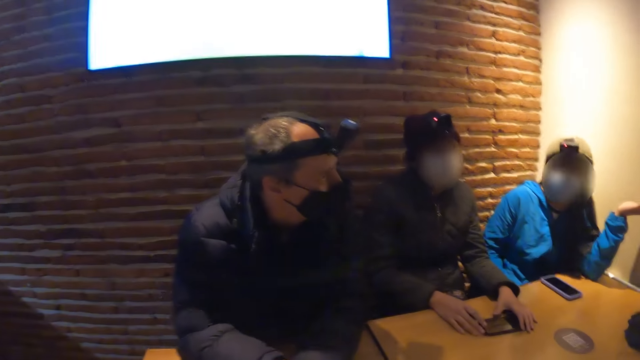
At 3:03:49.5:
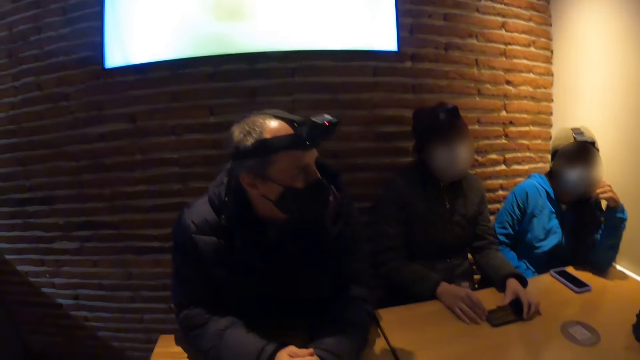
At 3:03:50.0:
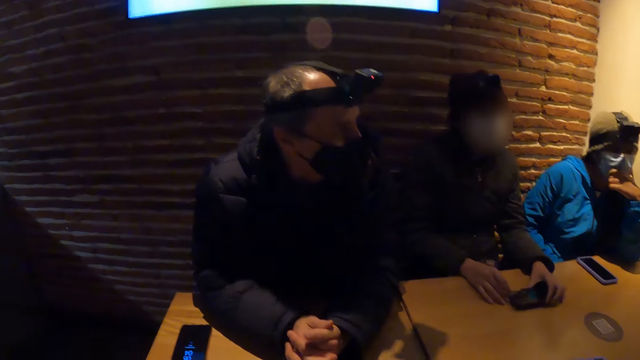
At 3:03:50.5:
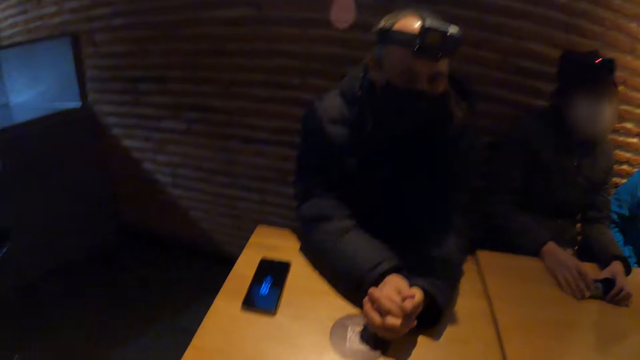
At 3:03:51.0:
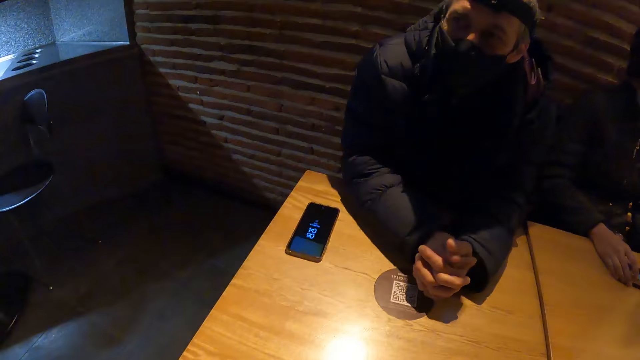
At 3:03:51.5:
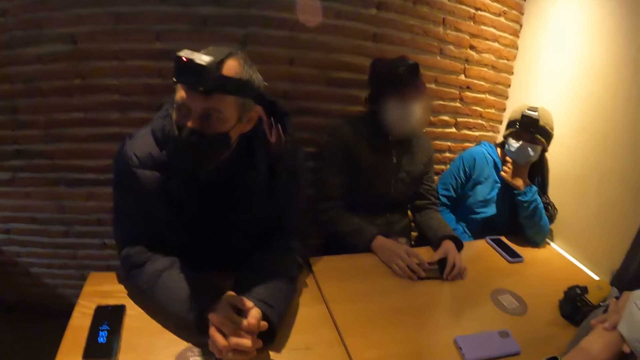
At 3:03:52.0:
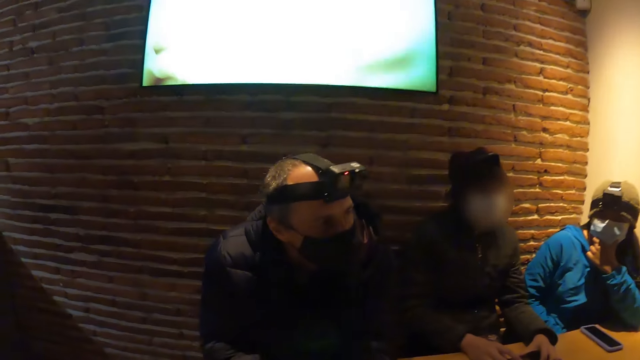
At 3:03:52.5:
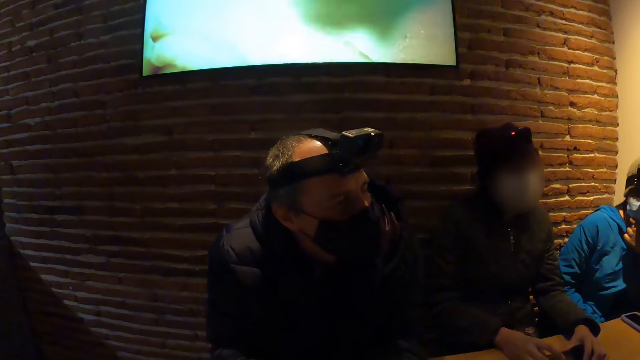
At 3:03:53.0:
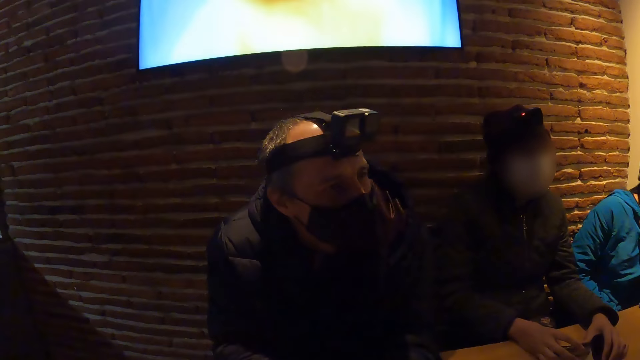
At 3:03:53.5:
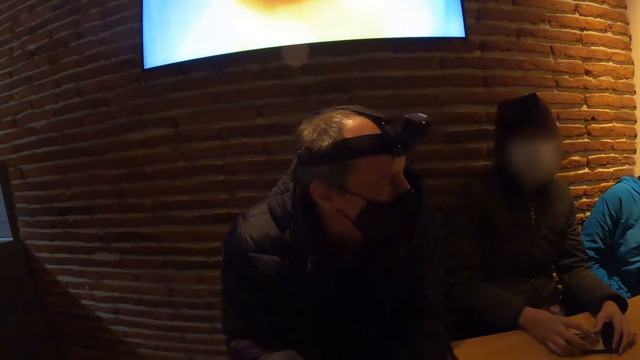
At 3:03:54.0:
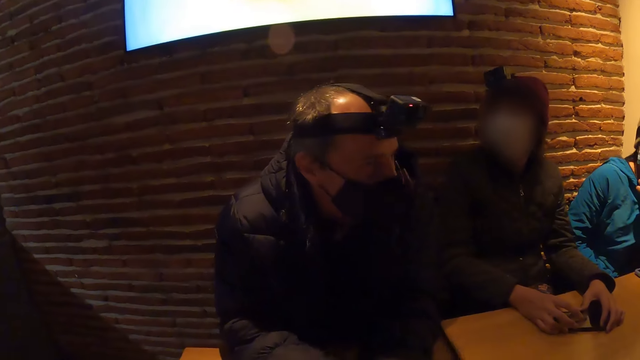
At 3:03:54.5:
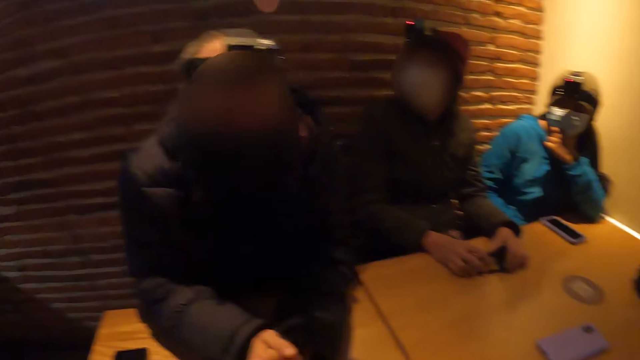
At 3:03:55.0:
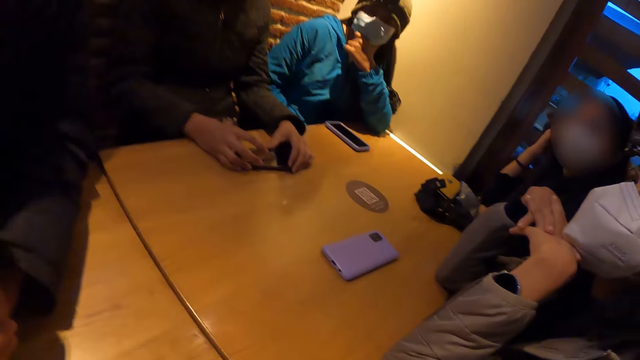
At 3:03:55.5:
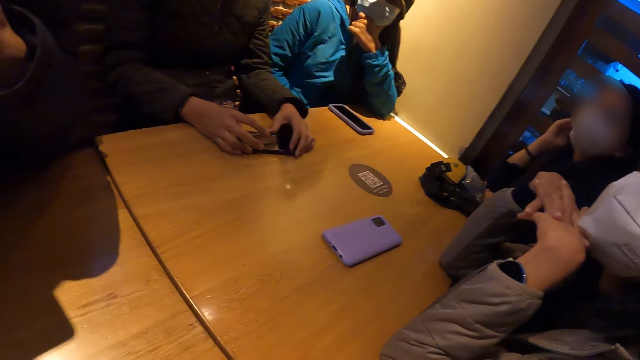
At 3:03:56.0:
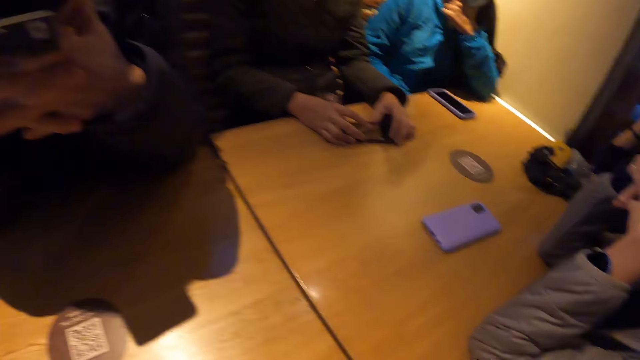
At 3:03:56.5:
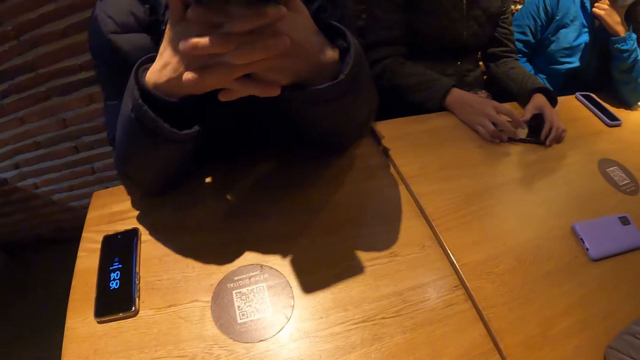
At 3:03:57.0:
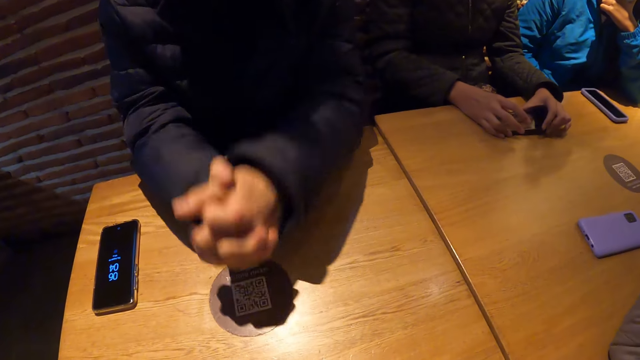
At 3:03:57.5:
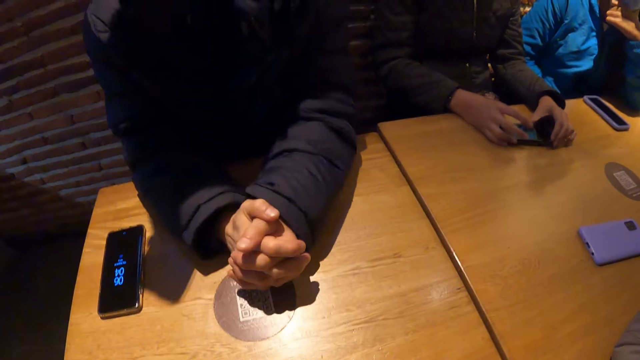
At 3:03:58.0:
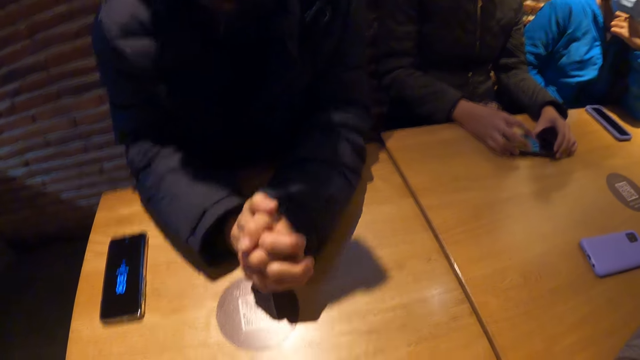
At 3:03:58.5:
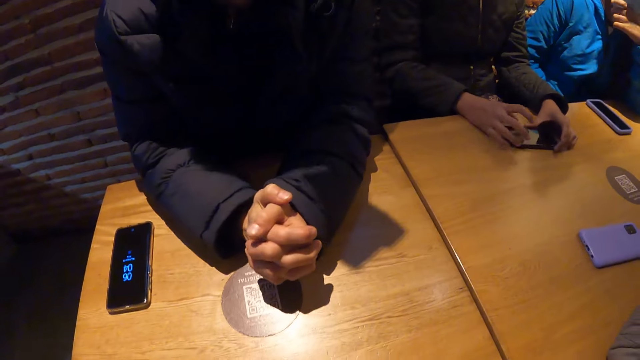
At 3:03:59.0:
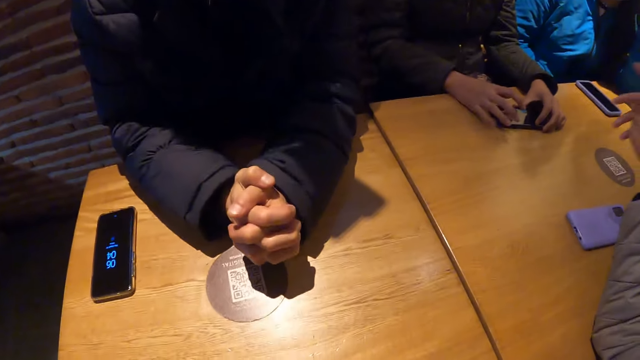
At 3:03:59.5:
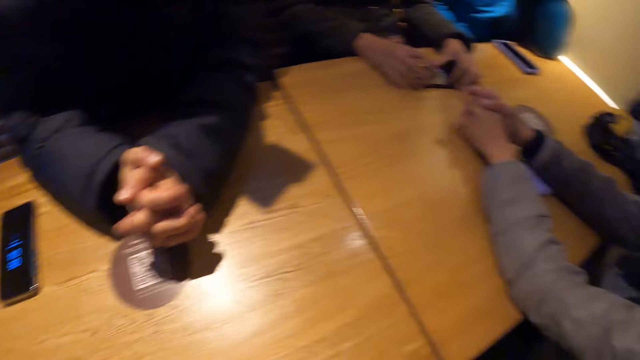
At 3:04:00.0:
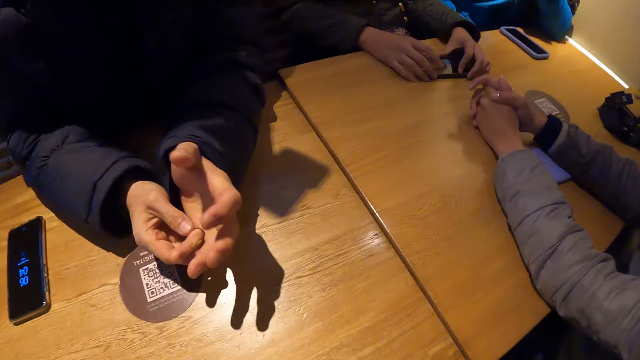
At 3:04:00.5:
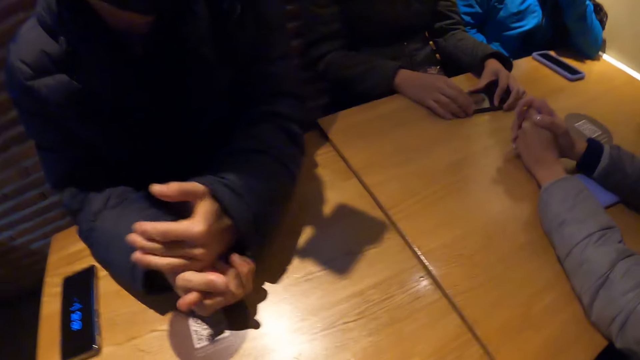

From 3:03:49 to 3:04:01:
The woman holds the phone on the table with her left hand. The camera wearer stares around the room. Another woman holds her face with her left hand on the table. The first woman holds the phone on the table with her right hand. A third woman places her face on her hands on the table. The man places his hands on the table on his face. He removes his hands from his face.

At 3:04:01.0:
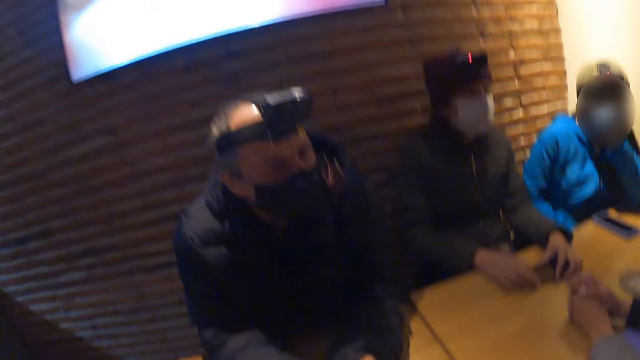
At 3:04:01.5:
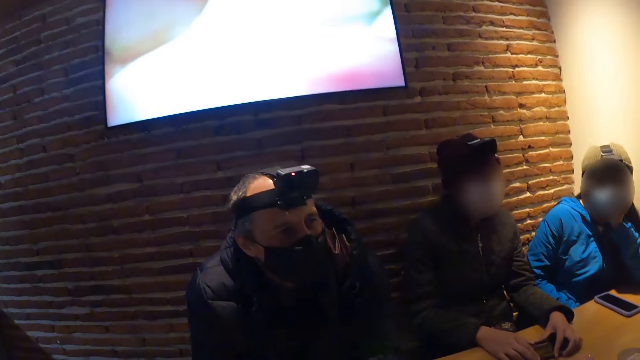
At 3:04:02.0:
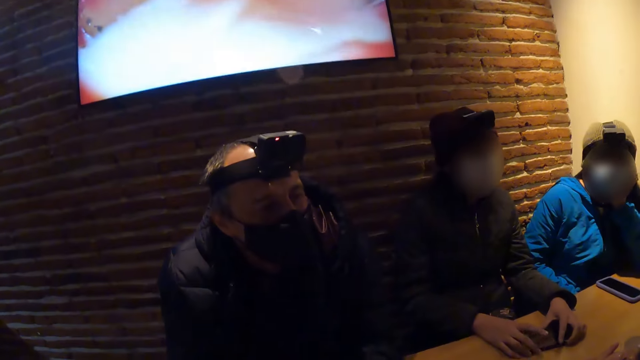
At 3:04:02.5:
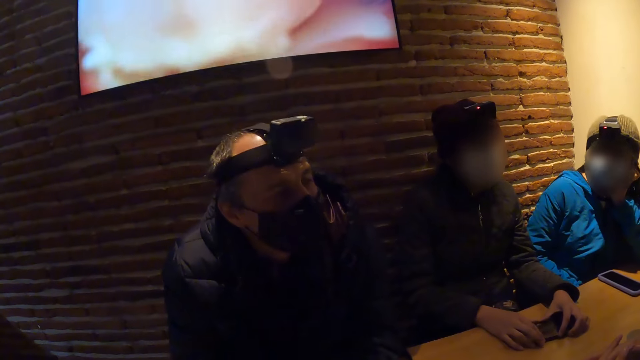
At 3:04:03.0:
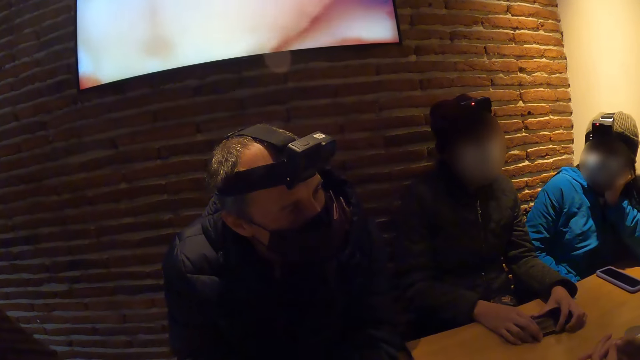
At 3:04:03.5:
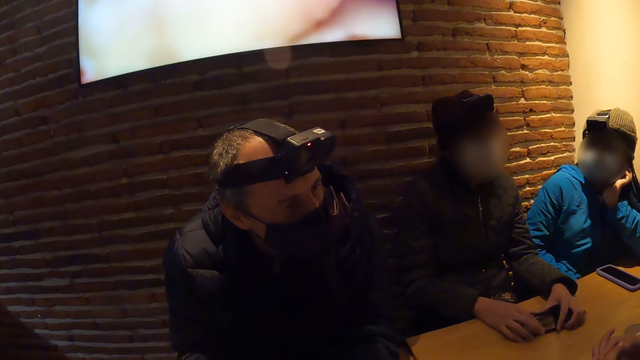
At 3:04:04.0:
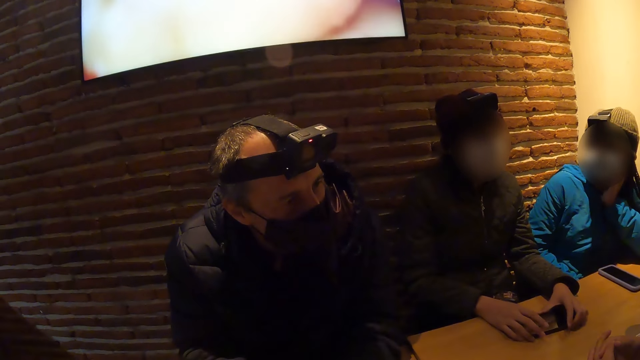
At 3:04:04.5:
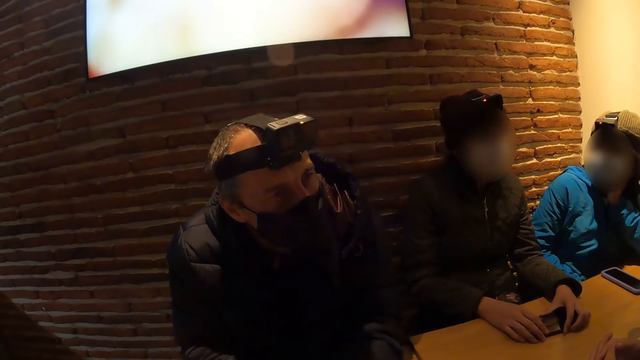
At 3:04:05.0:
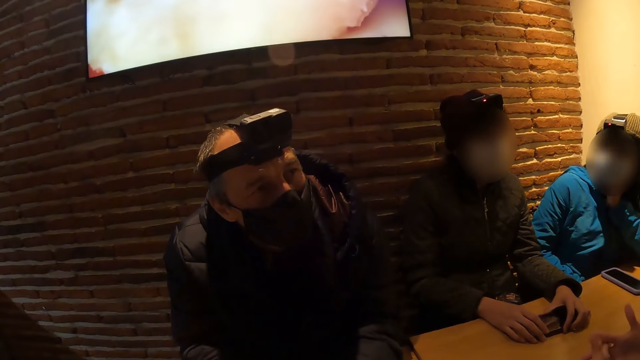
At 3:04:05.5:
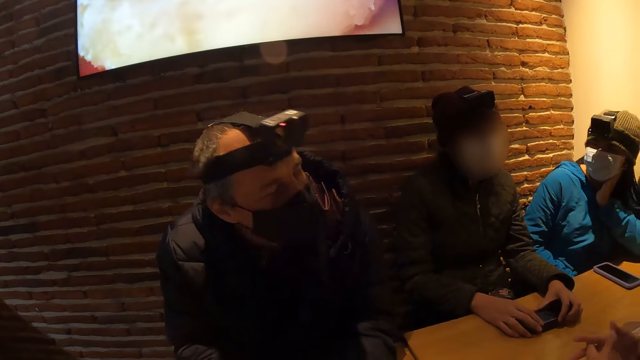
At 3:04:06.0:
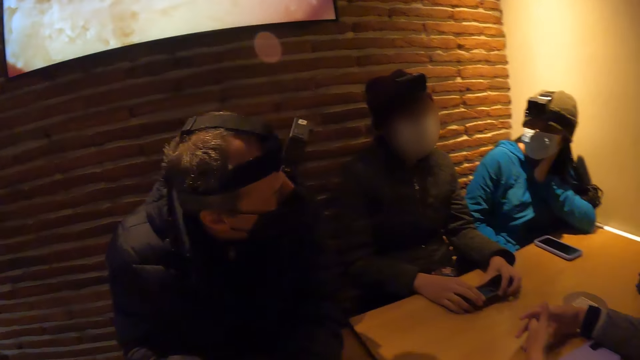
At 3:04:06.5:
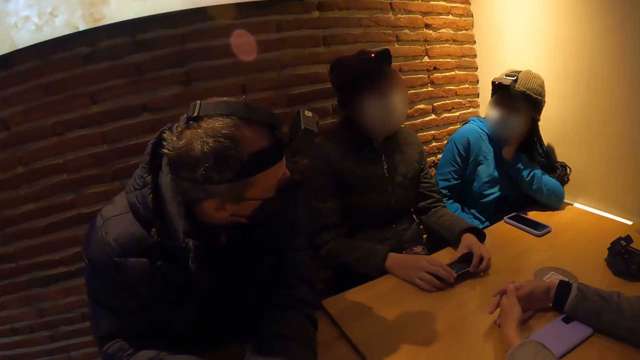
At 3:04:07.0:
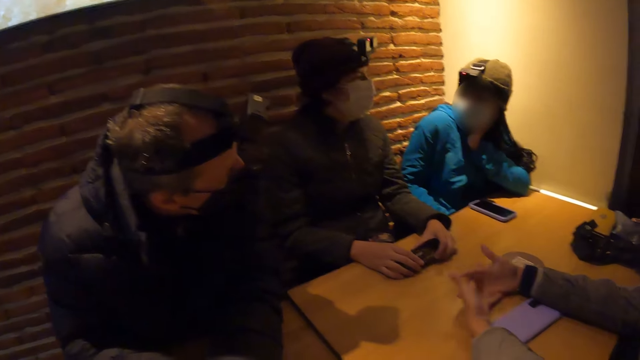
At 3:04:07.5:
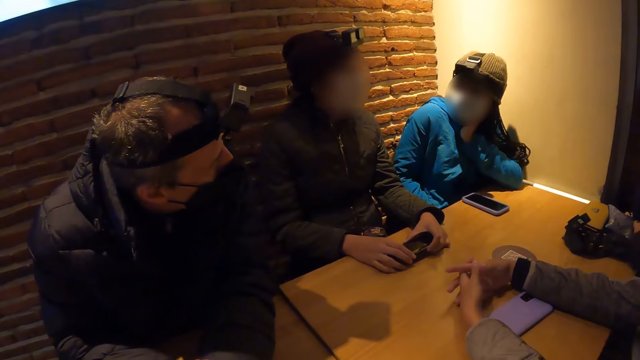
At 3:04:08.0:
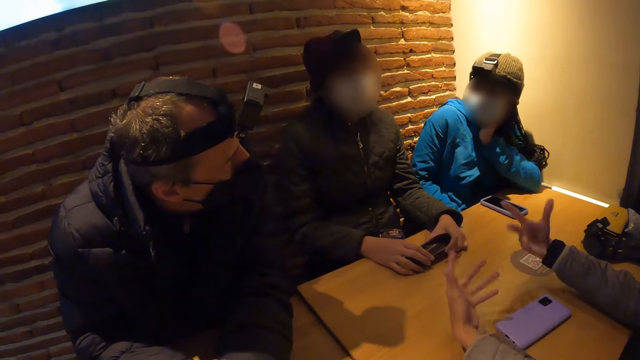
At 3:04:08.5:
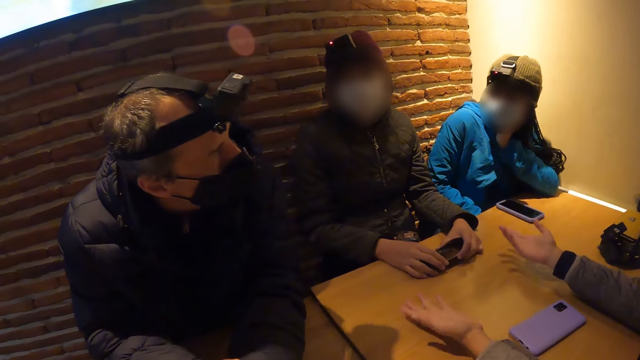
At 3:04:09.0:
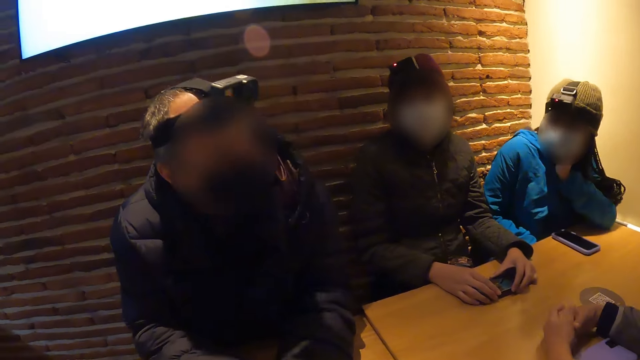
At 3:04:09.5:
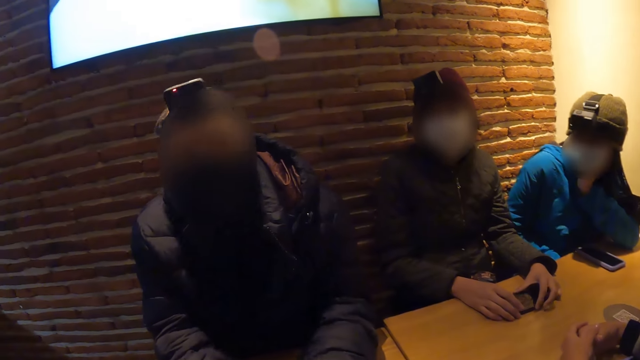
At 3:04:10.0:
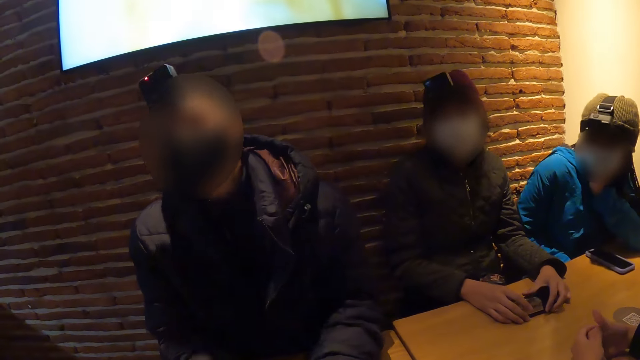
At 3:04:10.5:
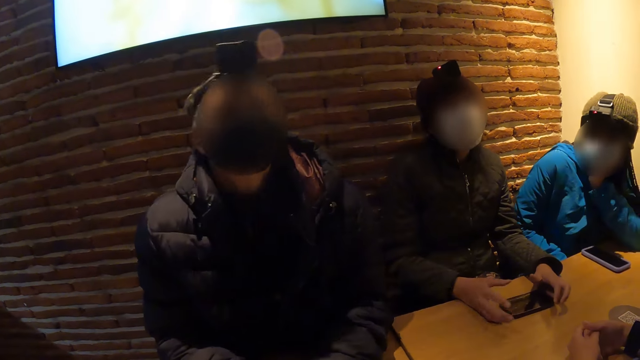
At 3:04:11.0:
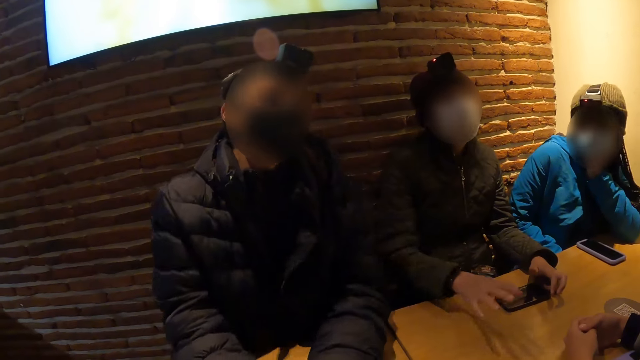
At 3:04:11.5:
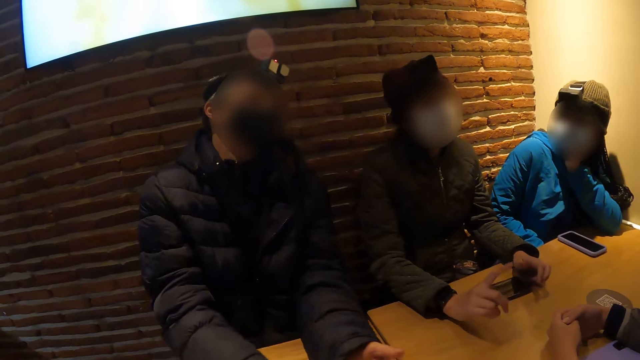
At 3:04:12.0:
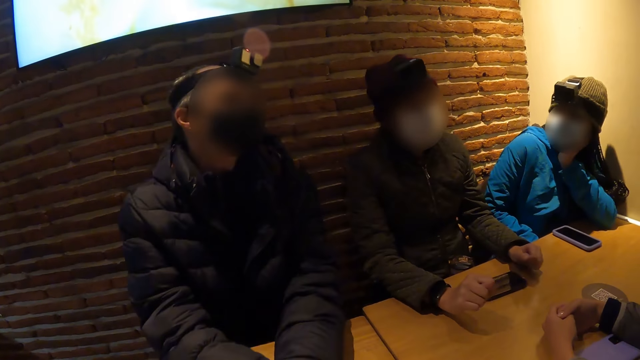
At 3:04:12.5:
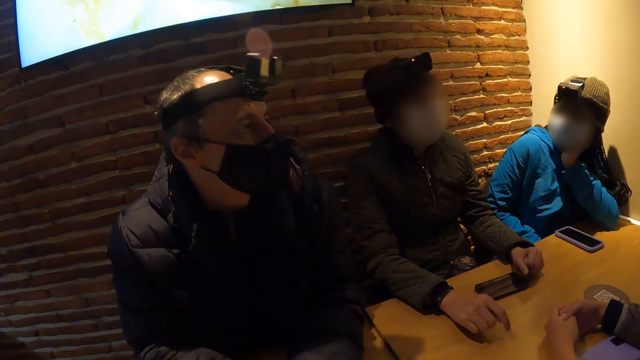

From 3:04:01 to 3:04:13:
The woman removes her hands from the phone on the table.
